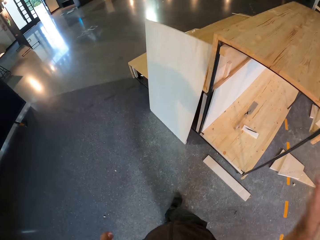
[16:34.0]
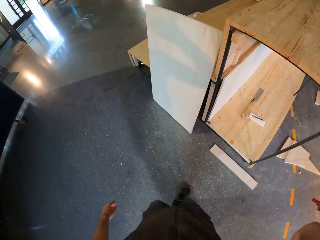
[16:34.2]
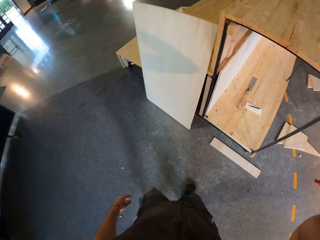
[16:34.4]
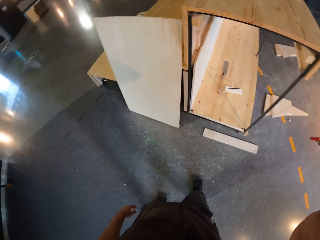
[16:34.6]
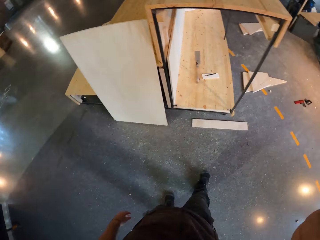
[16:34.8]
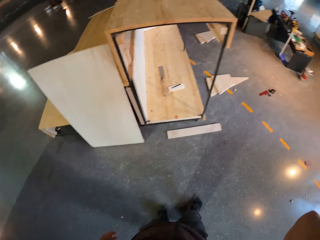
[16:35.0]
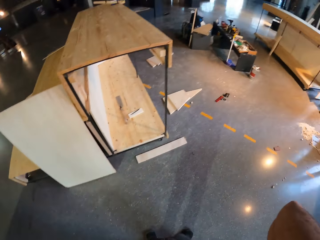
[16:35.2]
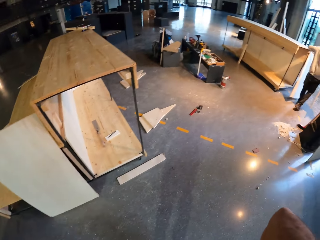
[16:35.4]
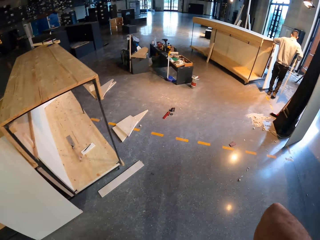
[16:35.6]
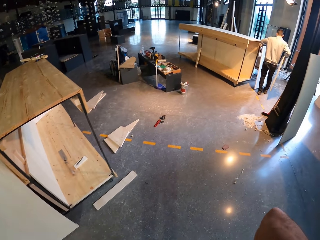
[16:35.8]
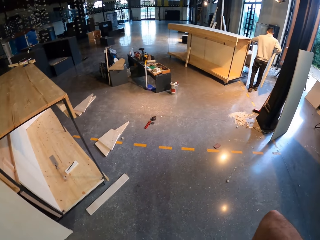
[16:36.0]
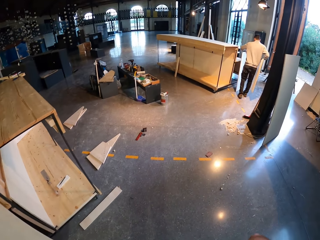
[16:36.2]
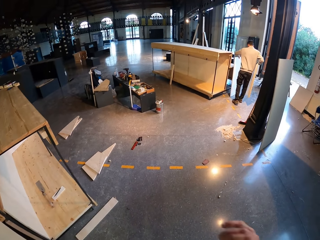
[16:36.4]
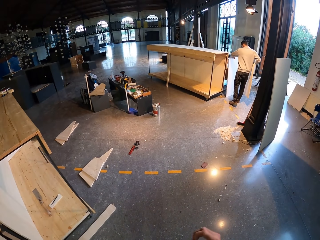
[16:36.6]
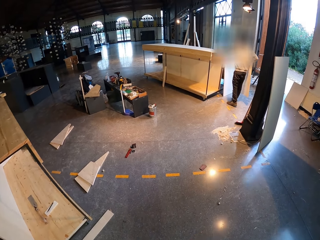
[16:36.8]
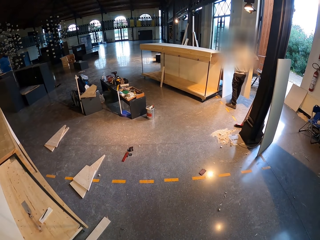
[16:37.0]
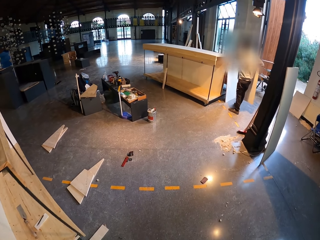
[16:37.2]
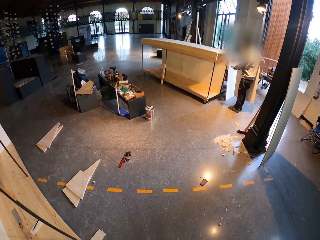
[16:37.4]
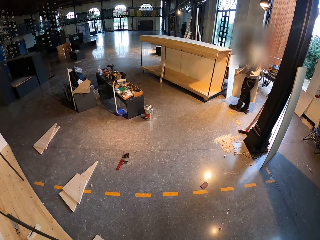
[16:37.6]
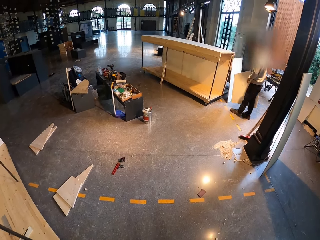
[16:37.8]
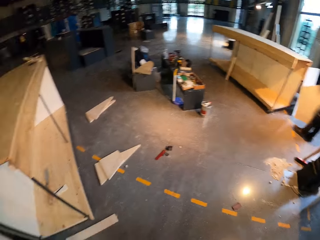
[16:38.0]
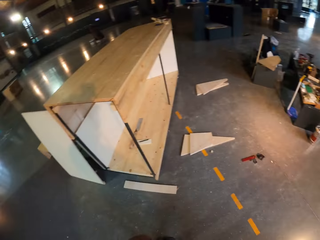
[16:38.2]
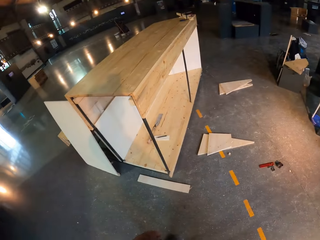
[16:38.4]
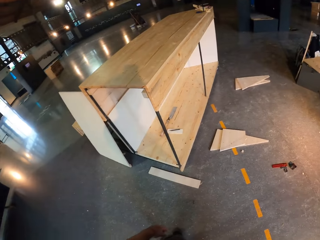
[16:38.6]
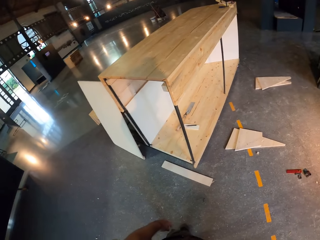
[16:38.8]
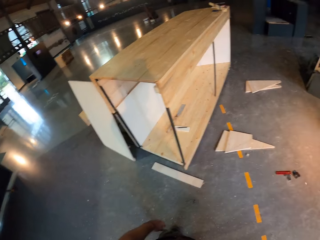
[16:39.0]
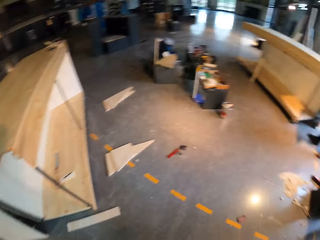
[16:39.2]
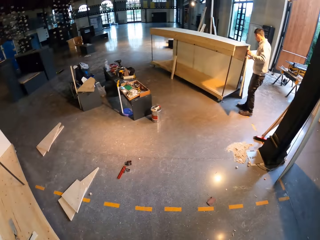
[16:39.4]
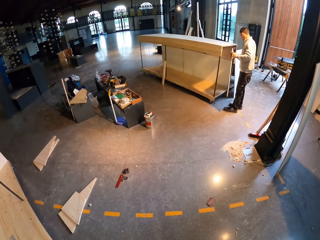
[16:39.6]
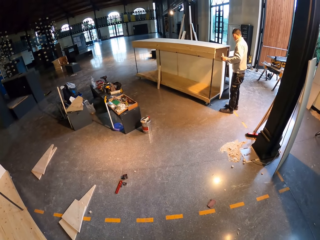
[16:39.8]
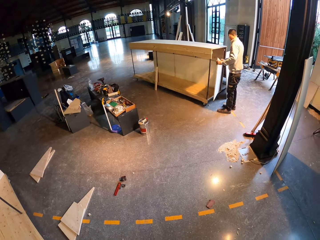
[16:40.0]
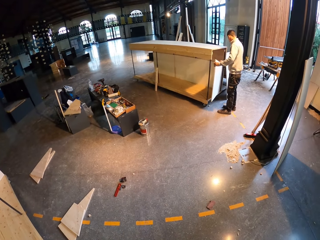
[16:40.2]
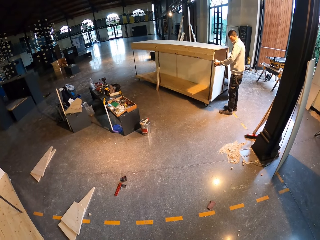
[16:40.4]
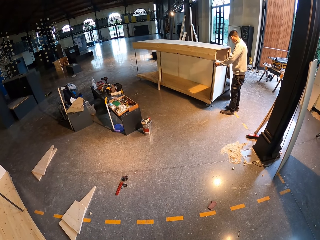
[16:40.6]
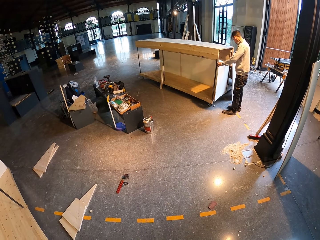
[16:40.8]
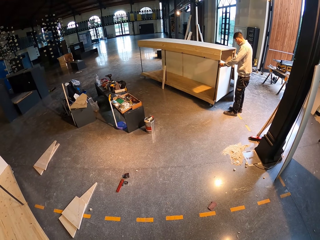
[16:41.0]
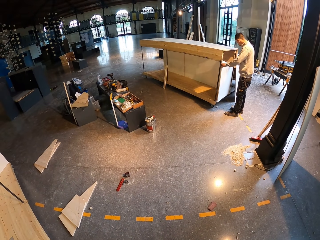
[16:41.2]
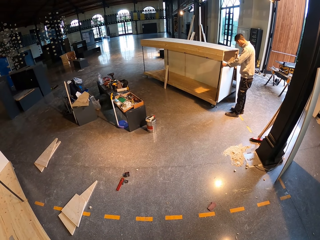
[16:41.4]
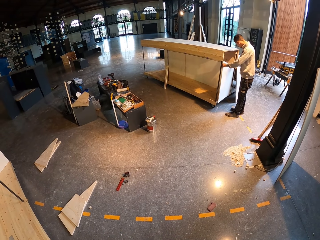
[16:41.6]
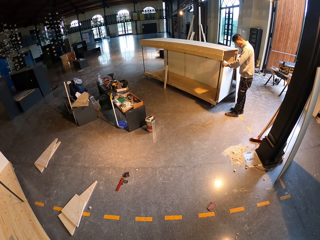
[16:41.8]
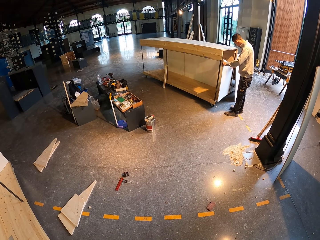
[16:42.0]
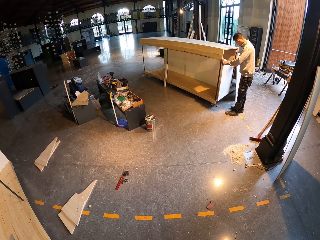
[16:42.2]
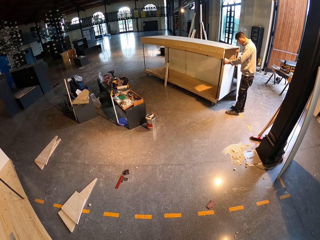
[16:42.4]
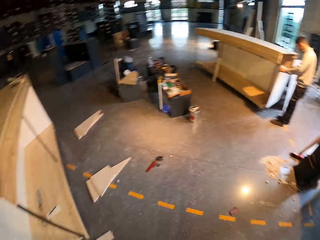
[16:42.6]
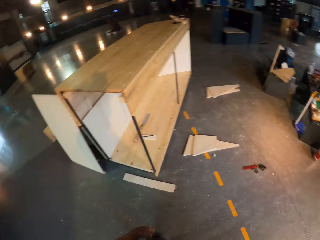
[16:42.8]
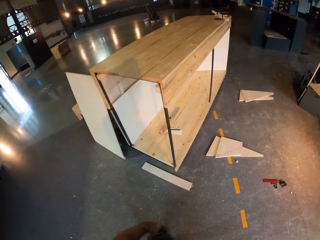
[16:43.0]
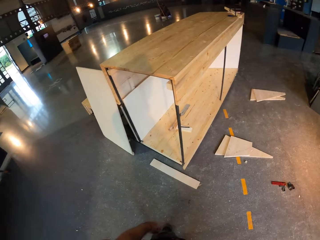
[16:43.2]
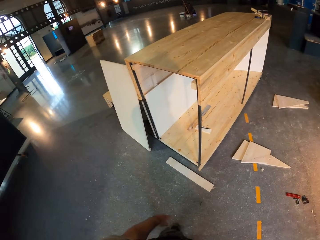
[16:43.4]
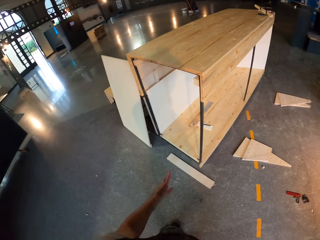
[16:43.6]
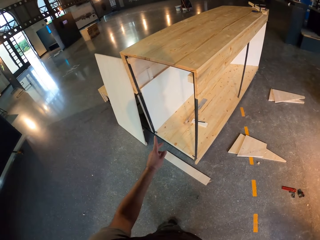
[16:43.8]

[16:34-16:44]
The camera wearer walks around the house. They do something with a hand. They look around the house. A man rests a board on a table with his left hand. The man rests the board on the table with both hands.

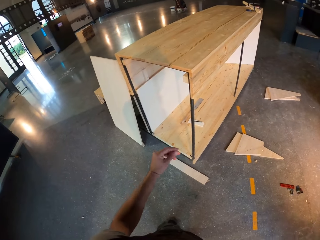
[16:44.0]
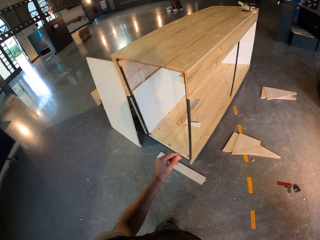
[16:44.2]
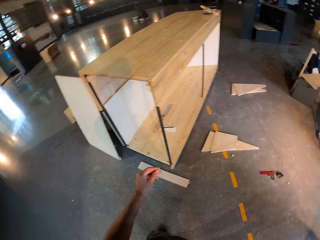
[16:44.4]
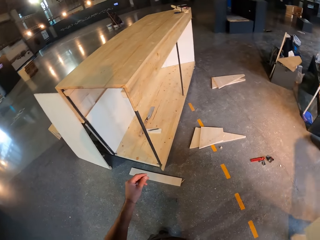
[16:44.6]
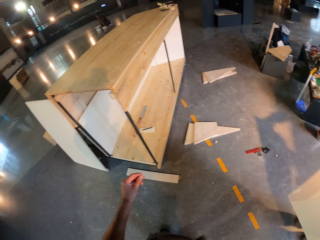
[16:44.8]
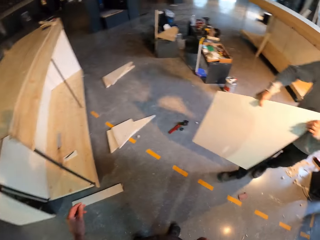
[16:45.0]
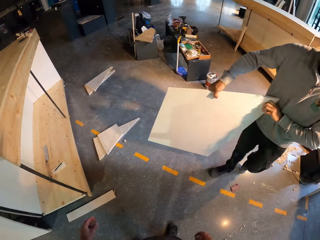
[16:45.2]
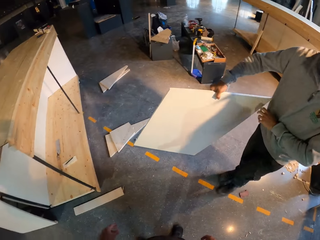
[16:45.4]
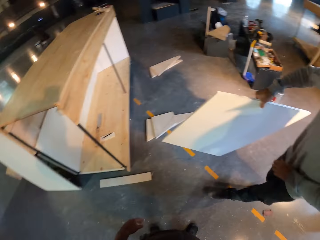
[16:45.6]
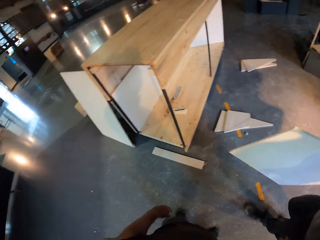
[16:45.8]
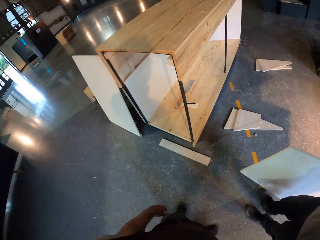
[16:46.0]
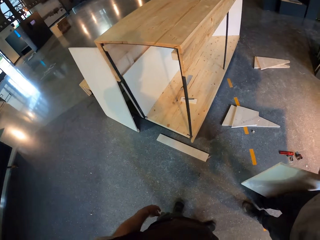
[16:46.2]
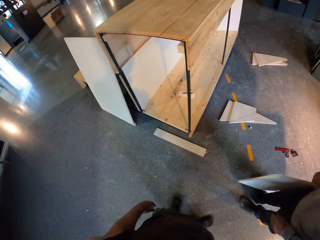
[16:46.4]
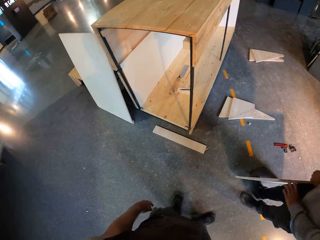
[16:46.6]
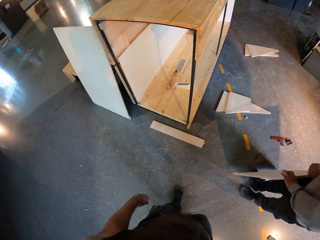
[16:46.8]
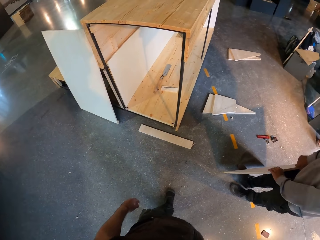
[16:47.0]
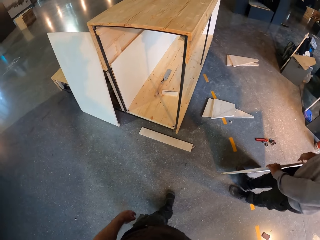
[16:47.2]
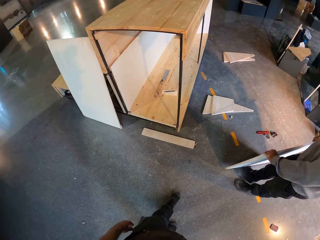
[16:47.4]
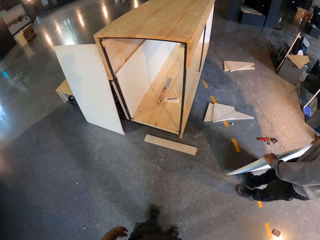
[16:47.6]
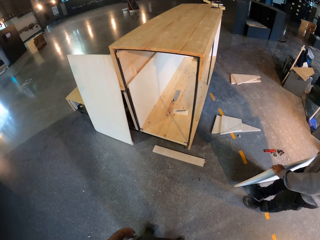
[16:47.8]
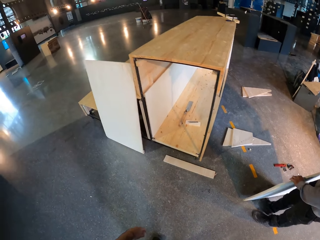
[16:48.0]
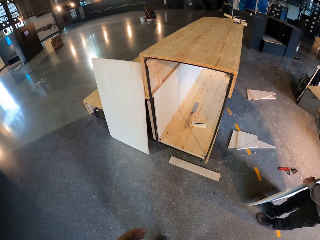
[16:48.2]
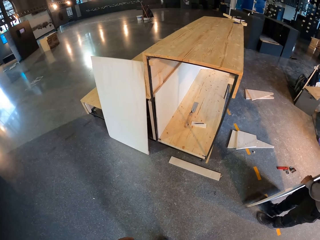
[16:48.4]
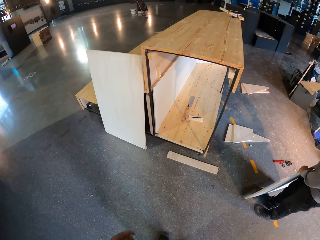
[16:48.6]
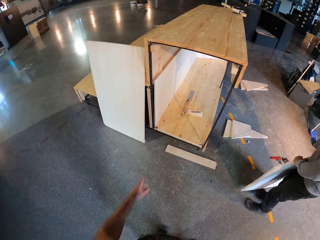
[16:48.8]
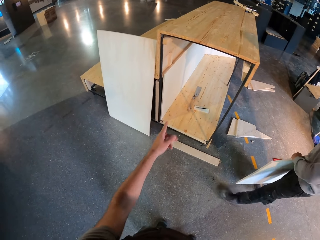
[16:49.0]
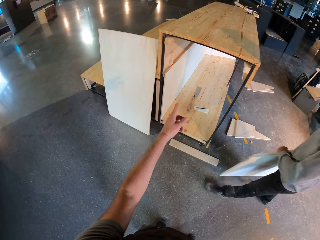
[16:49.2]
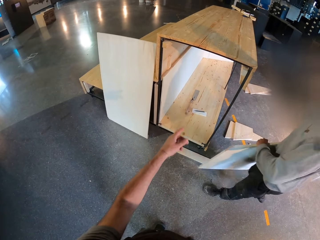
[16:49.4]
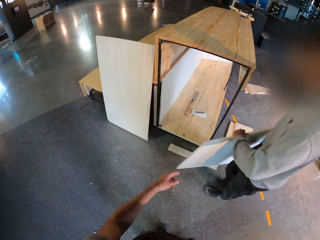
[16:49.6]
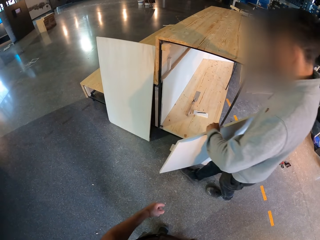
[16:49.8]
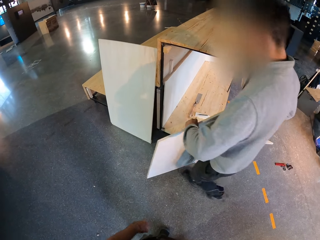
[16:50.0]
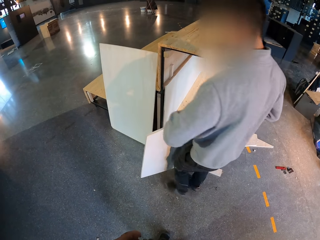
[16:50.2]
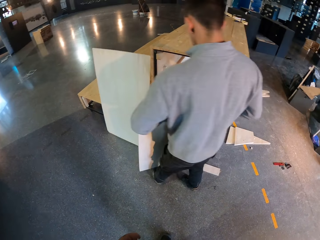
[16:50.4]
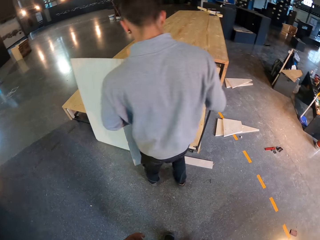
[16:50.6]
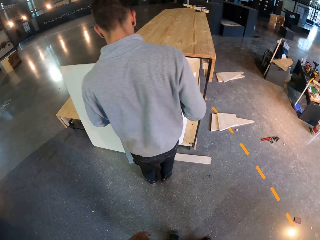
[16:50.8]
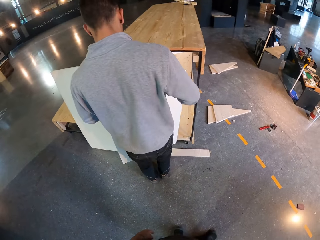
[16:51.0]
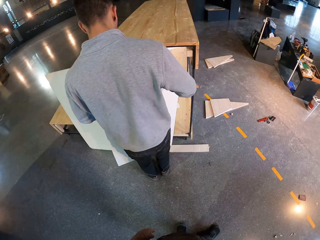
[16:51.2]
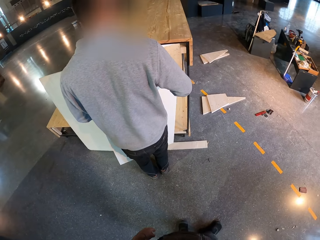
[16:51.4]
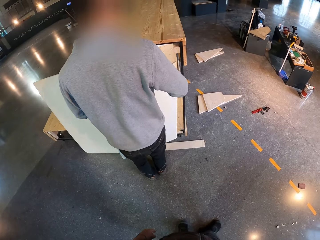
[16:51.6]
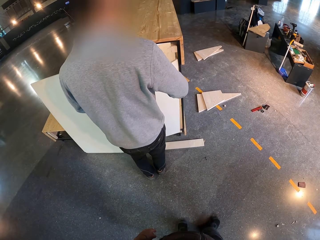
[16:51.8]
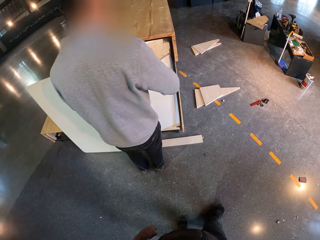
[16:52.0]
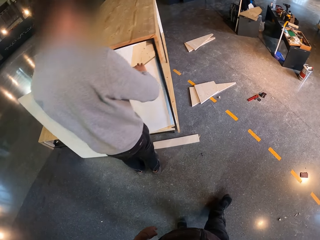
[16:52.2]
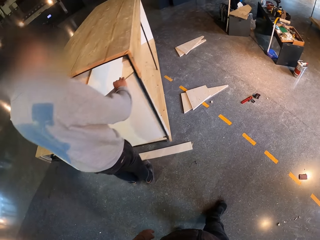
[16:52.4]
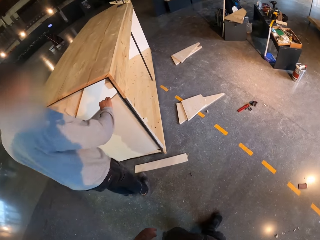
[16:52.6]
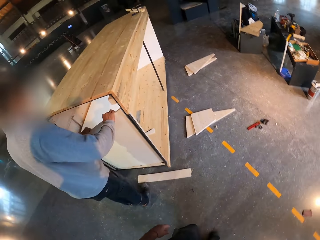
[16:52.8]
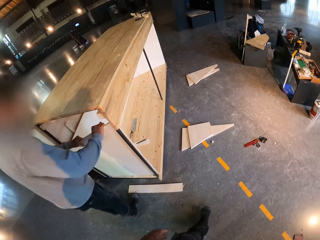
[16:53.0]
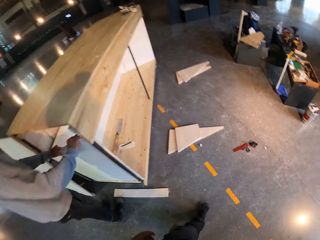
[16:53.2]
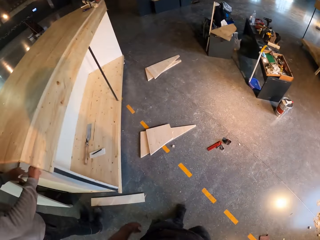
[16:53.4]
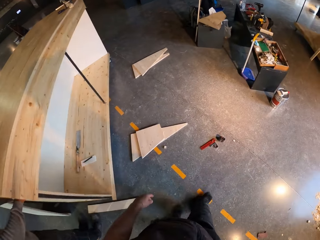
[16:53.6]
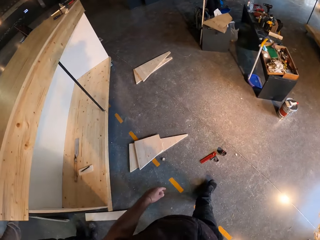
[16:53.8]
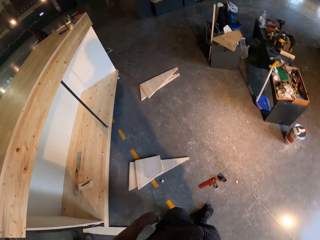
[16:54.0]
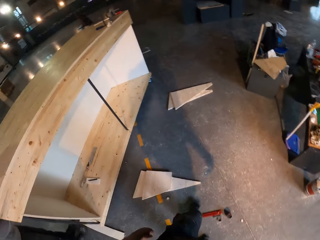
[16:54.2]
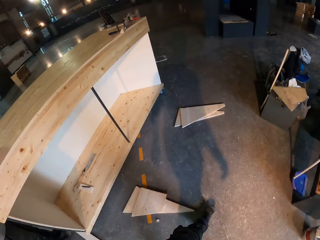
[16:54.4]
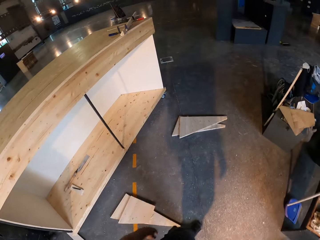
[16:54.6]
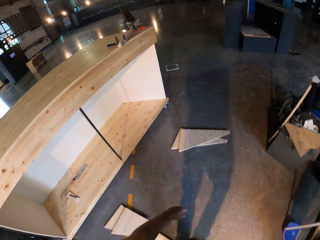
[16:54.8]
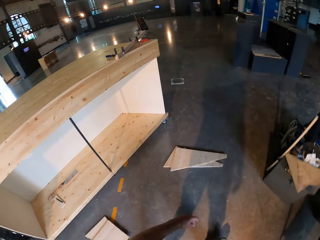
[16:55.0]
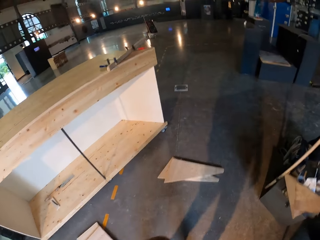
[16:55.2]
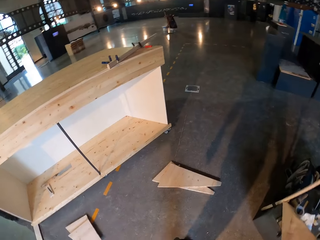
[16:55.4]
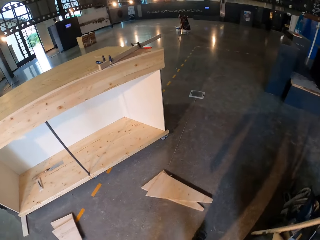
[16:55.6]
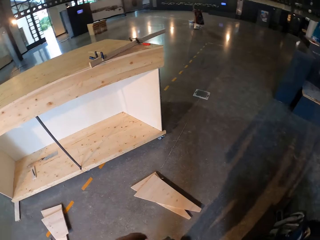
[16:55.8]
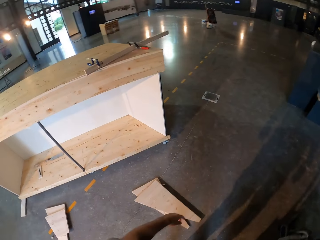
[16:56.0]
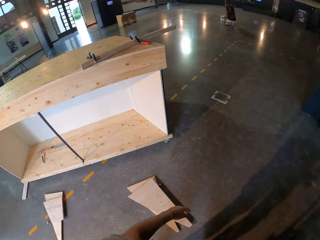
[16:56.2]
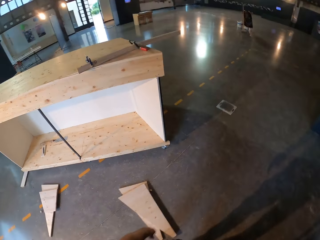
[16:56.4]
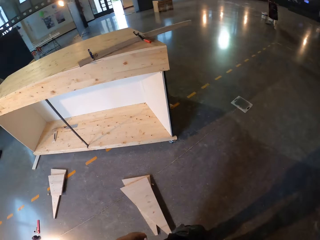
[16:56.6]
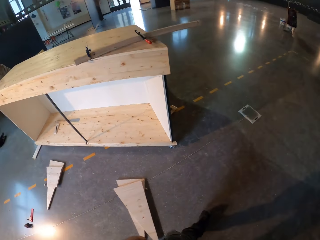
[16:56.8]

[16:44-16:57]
The camera wearer does a hand movement. The man walks to the camera wearer. The camera wearer walks around the house. The man rests the board on his legs with both hands. The man holds the wood with both hands. The man walks around the house. The camera wearer points at the wood. The man holds the board to the table with both hands. The man places wood on the wood. The camera wearer walks around the house.
